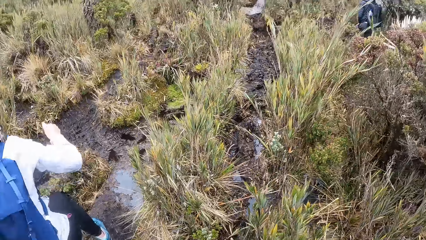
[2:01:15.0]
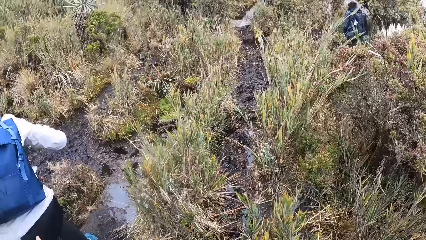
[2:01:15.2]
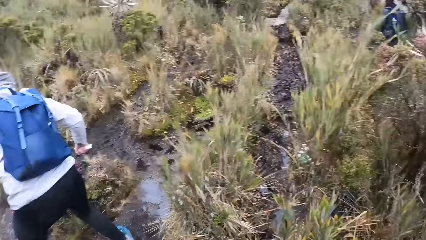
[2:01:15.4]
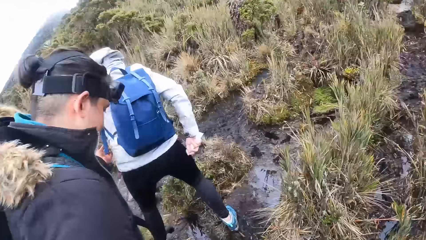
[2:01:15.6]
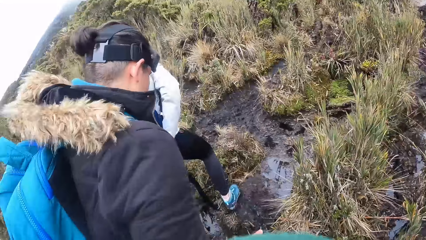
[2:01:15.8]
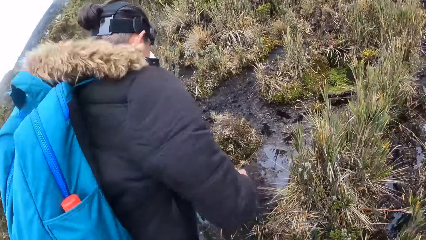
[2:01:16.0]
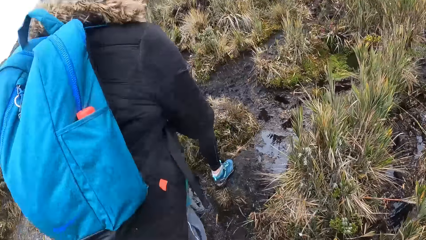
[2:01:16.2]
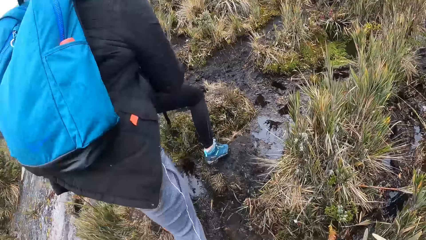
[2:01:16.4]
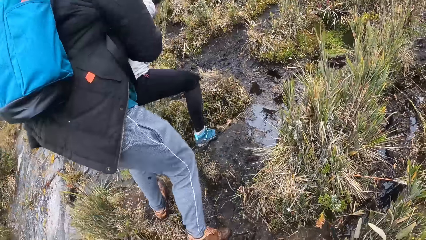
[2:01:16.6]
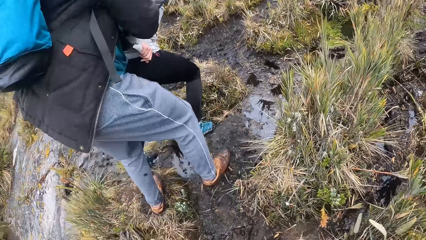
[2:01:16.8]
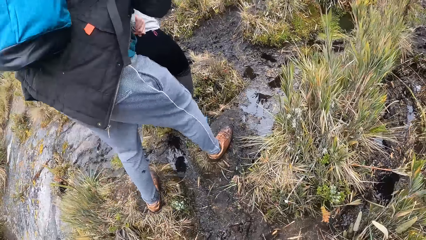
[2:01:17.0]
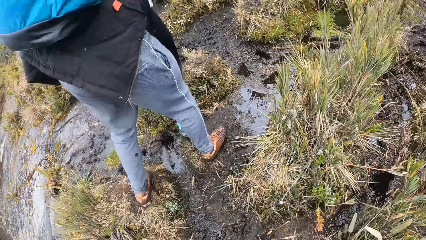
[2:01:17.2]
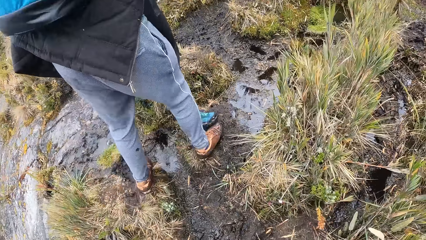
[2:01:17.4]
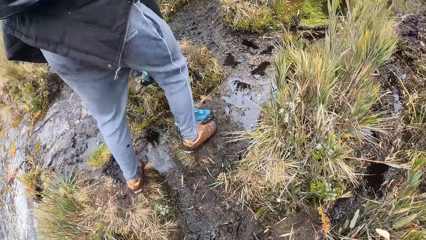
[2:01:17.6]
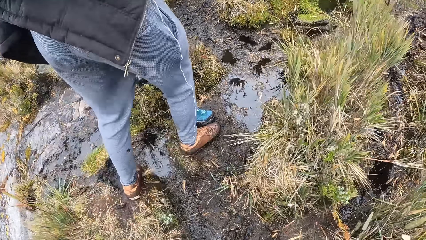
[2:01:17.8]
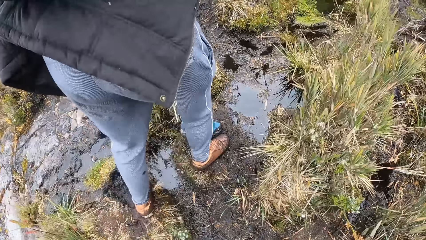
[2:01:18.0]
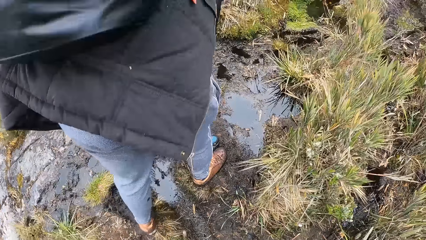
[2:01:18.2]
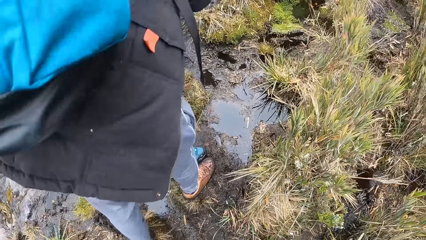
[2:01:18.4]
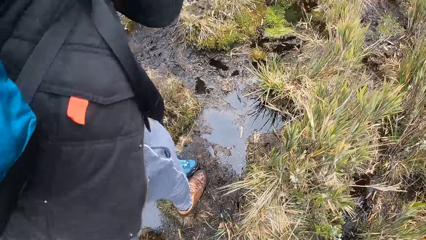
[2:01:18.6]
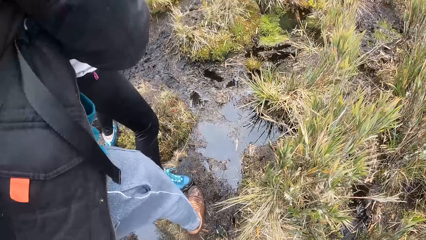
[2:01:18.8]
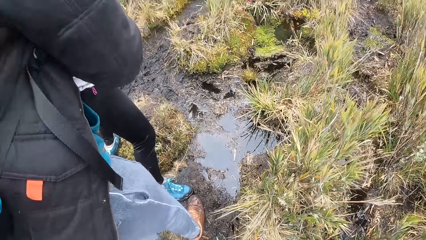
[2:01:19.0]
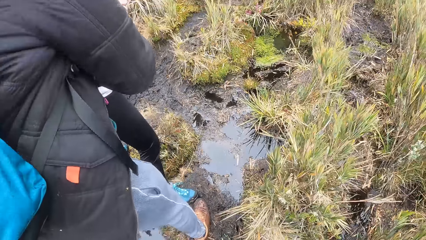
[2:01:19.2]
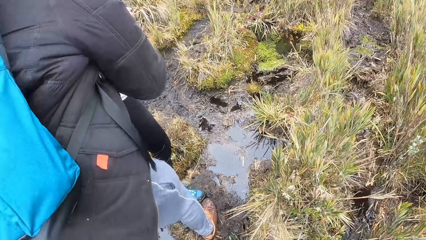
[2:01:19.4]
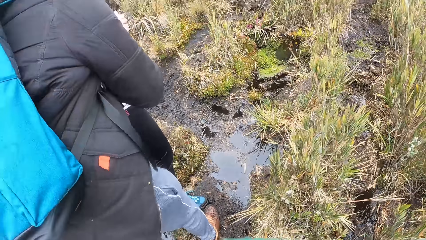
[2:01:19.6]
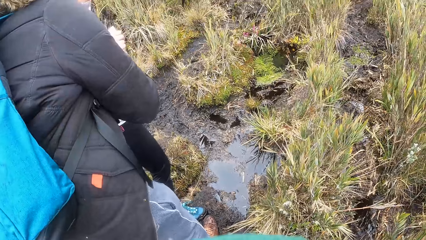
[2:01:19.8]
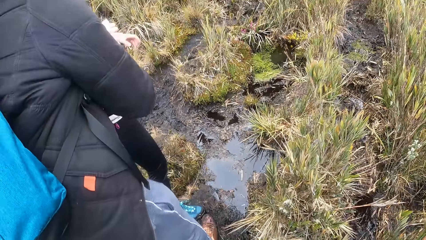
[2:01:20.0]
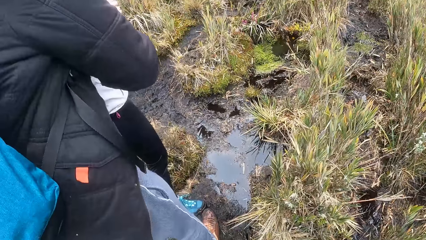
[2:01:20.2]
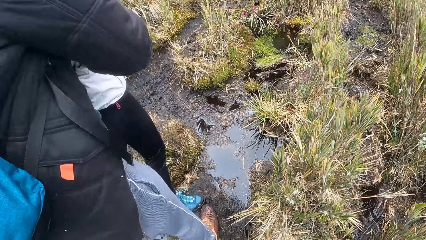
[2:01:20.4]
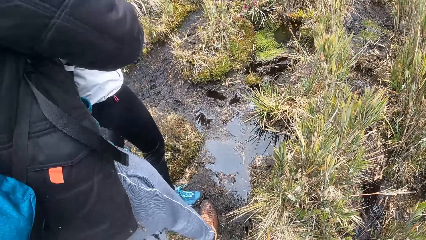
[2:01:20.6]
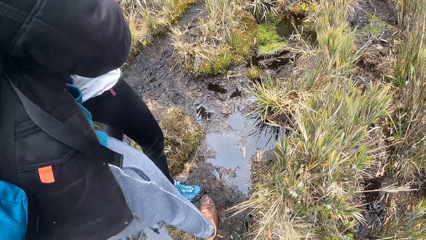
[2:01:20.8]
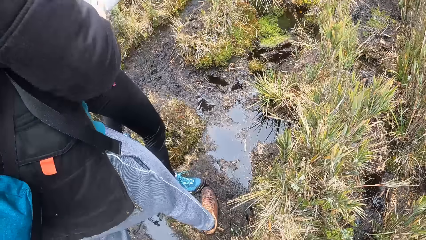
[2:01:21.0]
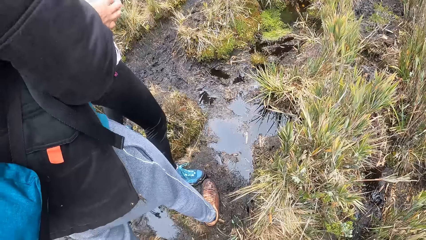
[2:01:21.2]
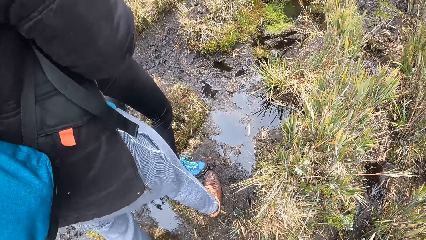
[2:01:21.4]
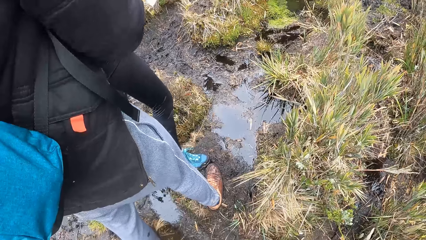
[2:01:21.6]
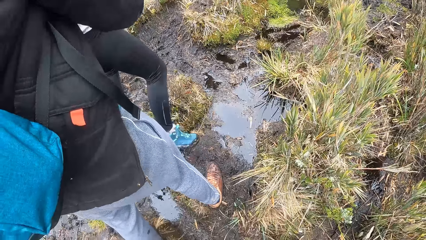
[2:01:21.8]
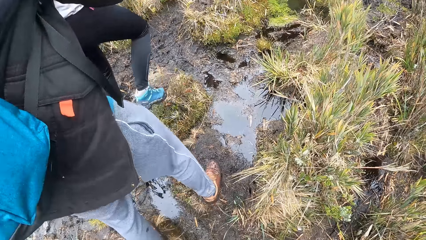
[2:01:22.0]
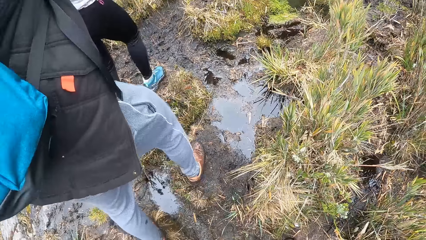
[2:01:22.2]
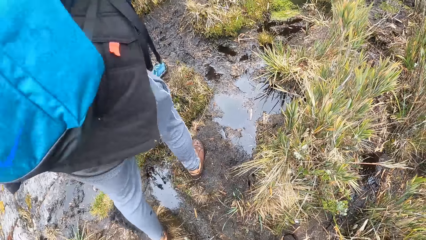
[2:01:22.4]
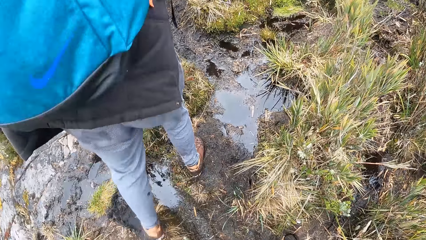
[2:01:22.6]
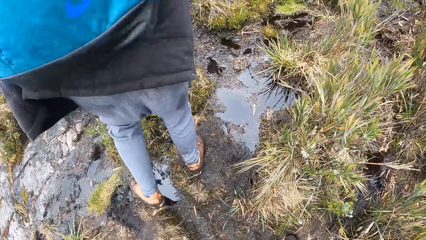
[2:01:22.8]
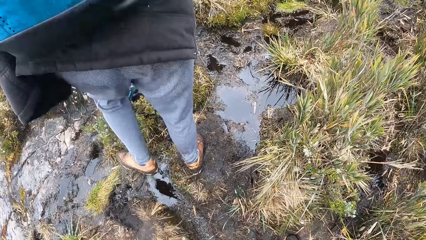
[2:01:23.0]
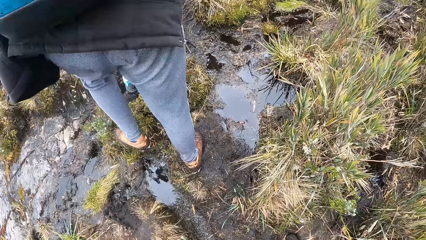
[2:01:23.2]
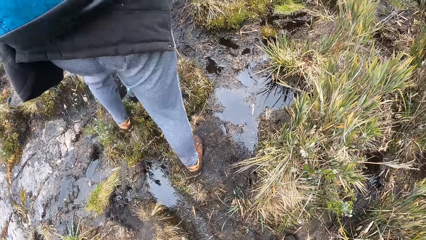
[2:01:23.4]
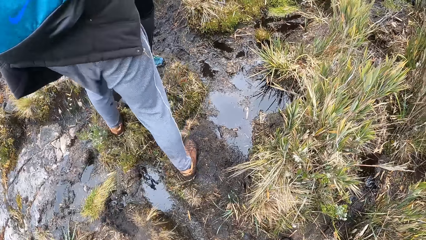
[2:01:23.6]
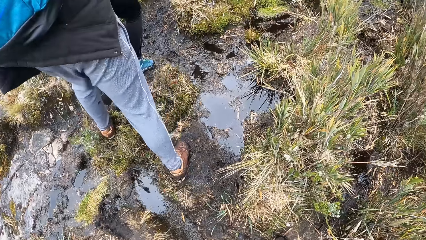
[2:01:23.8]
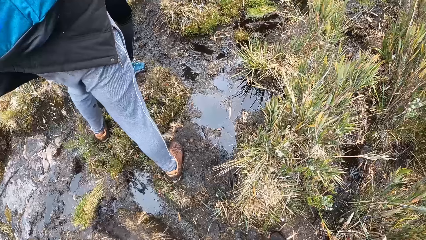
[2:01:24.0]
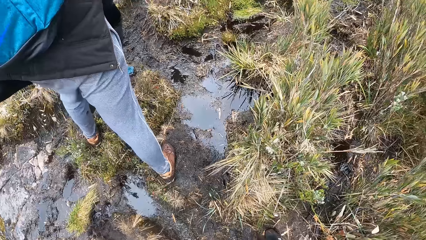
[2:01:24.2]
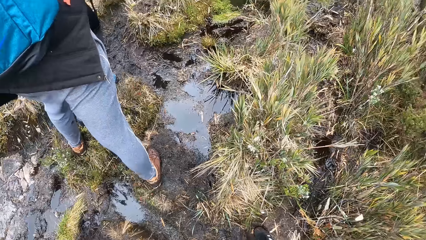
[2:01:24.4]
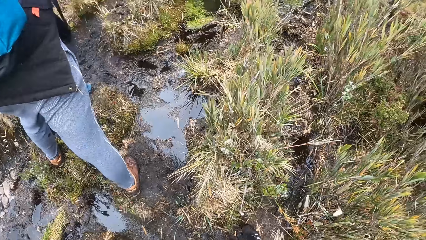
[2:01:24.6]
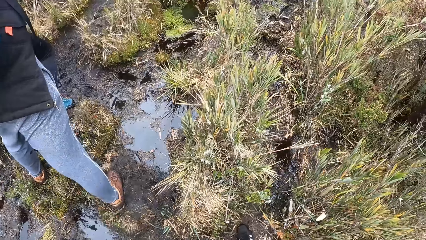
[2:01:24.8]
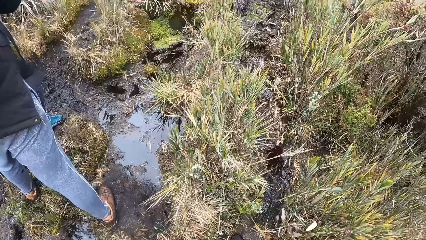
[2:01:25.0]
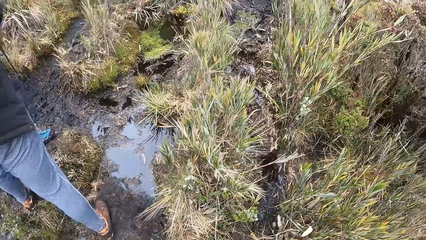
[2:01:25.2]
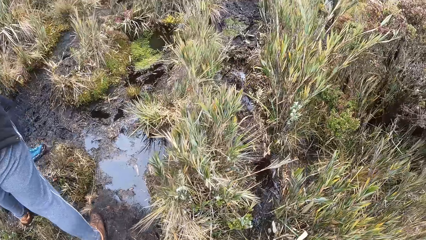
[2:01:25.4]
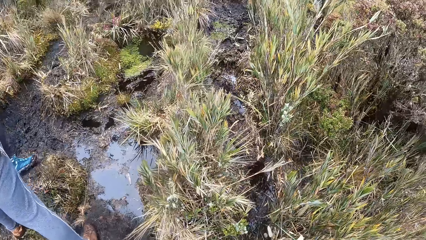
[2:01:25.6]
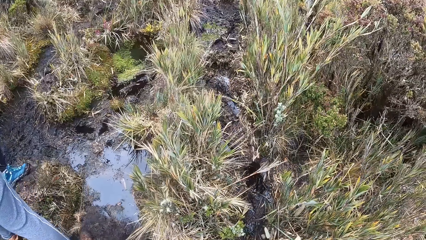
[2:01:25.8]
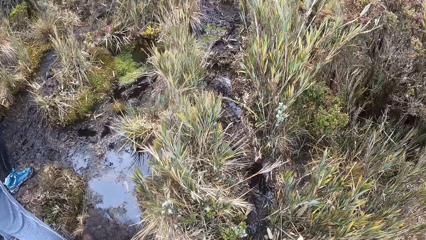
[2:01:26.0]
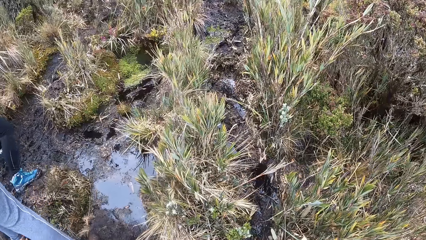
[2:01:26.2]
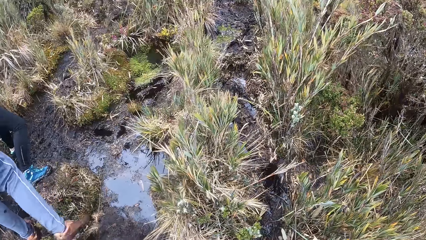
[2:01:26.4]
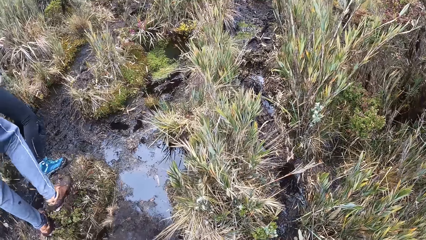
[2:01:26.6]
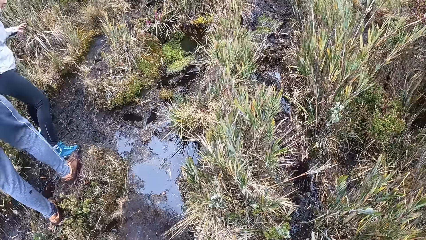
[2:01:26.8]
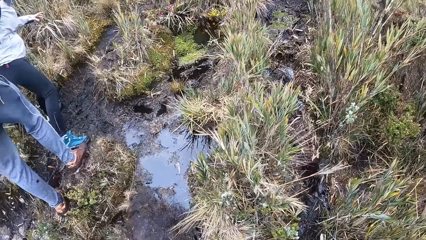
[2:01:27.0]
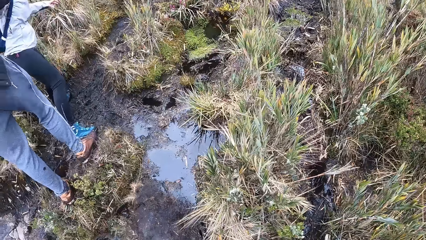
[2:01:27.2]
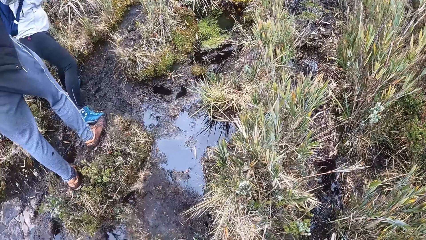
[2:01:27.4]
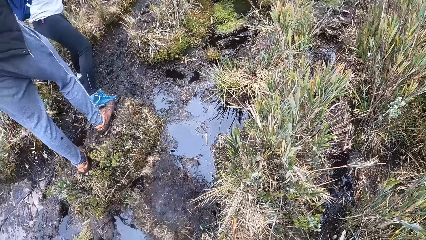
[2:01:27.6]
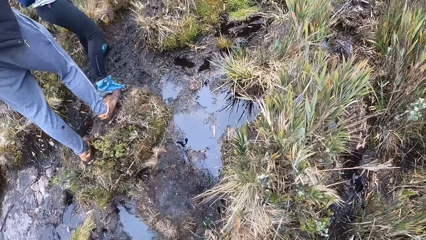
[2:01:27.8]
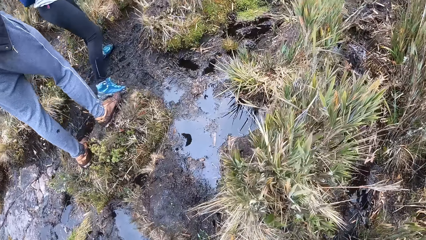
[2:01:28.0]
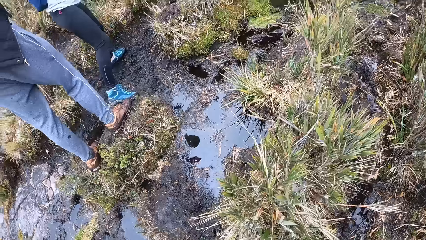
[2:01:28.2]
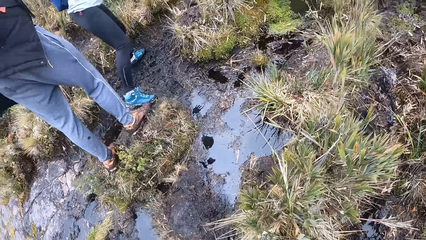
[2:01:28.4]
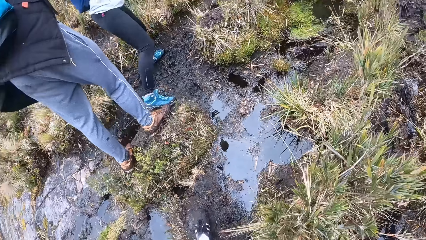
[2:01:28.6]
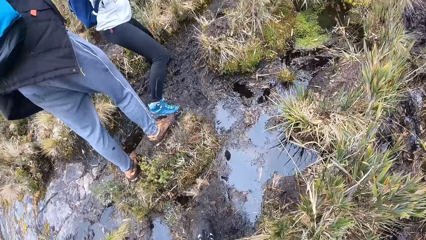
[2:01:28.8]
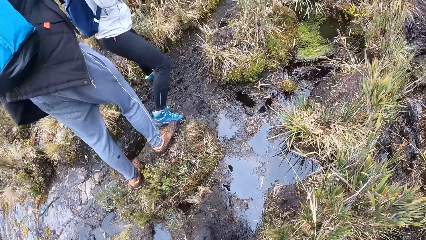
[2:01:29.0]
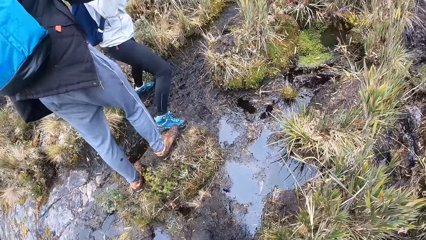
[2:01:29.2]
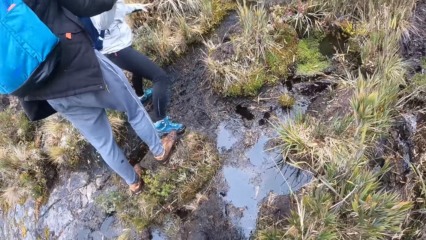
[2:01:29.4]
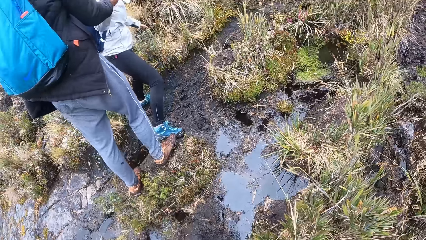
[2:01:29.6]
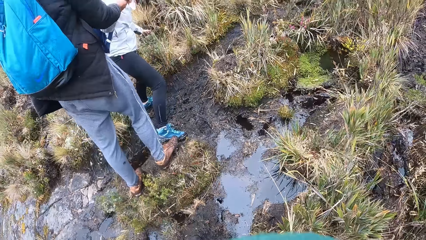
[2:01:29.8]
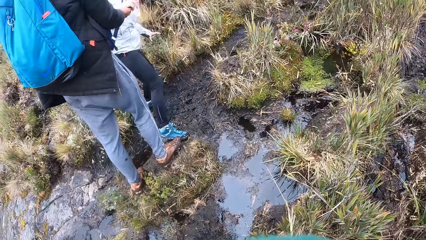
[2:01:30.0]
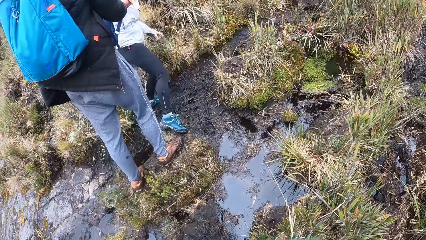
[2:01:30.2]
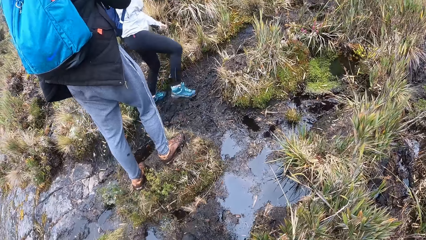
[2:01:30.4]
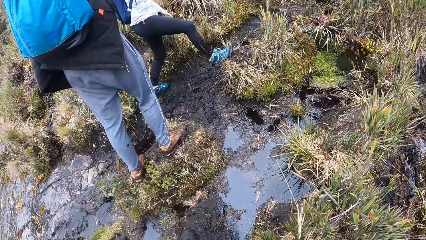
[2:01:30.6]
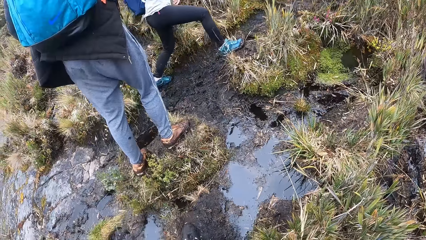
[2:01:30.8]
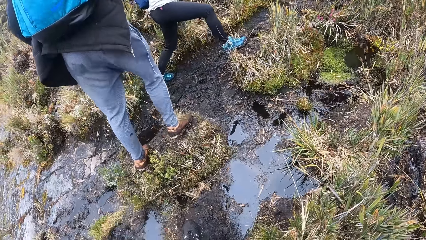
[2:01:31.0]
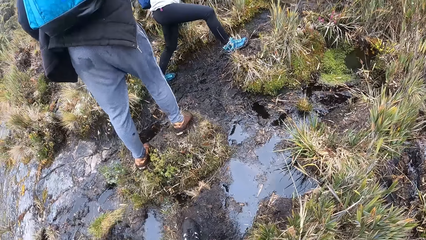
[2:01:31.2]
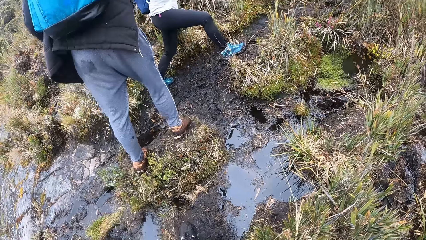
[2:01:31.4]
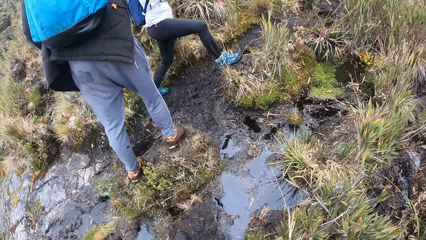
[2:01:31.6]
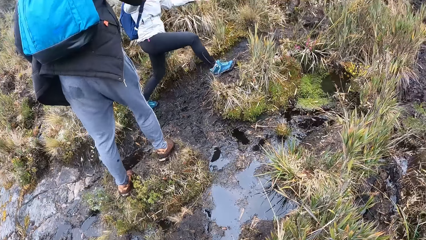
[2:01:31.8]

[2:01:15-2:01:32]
The man holds a woman on her waist with his hands. The camera wearer climbs the mountain with the group of people.
